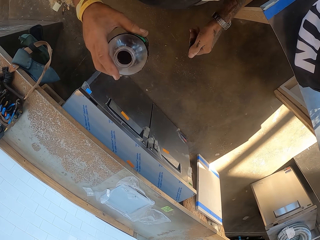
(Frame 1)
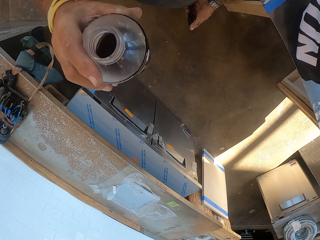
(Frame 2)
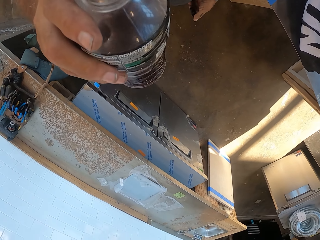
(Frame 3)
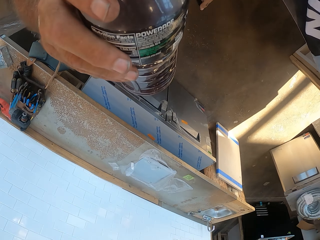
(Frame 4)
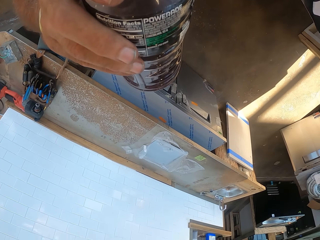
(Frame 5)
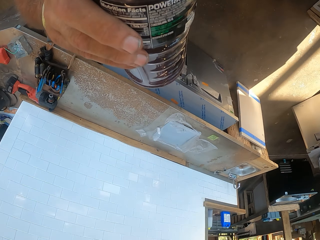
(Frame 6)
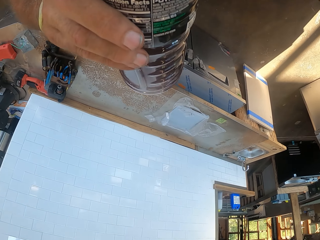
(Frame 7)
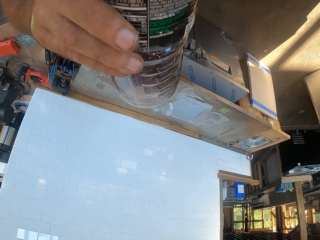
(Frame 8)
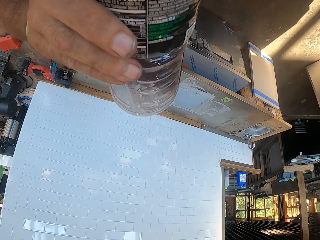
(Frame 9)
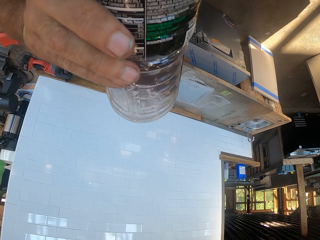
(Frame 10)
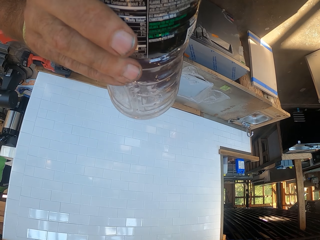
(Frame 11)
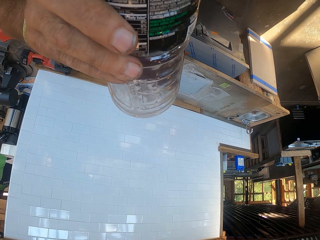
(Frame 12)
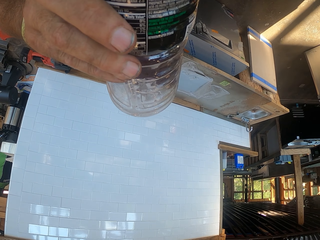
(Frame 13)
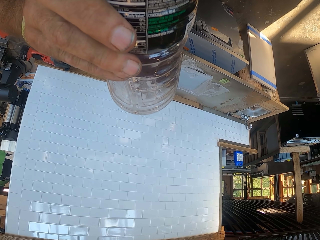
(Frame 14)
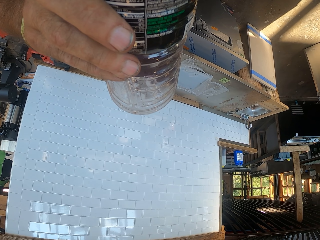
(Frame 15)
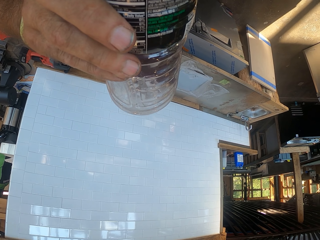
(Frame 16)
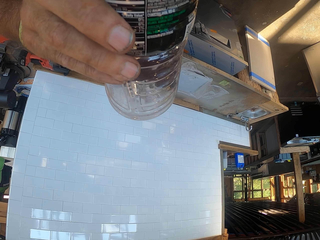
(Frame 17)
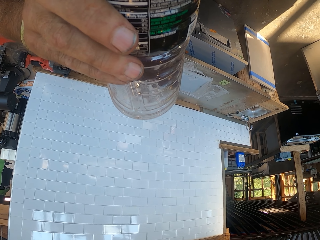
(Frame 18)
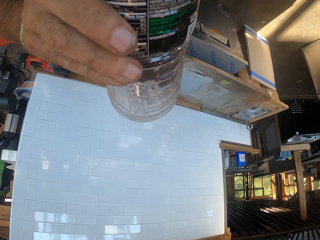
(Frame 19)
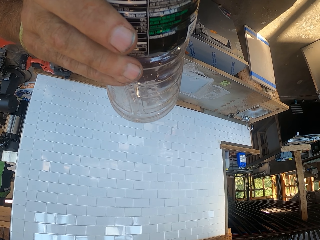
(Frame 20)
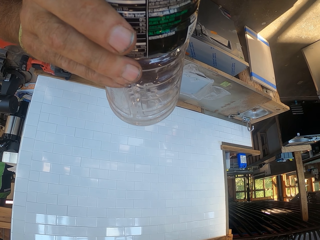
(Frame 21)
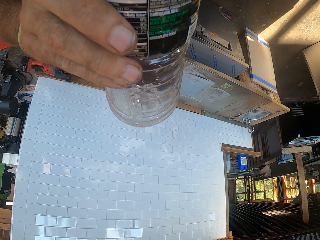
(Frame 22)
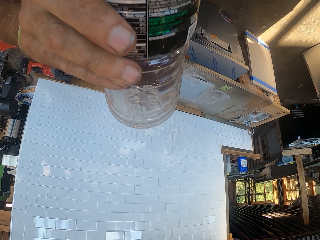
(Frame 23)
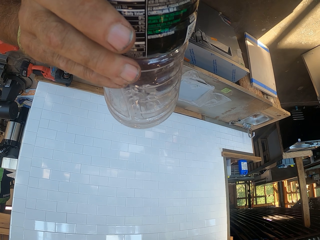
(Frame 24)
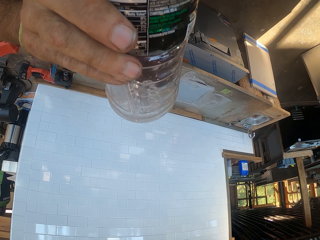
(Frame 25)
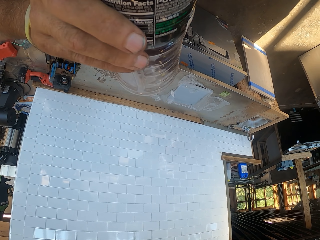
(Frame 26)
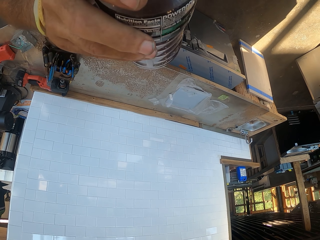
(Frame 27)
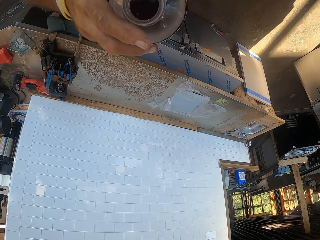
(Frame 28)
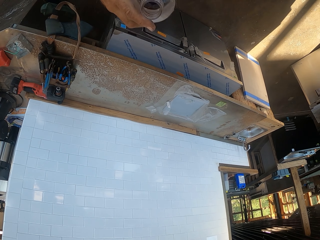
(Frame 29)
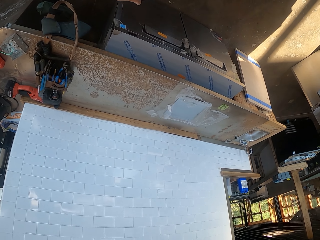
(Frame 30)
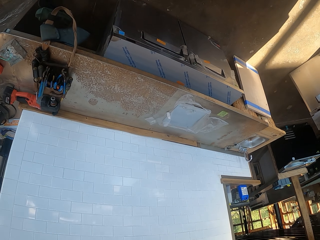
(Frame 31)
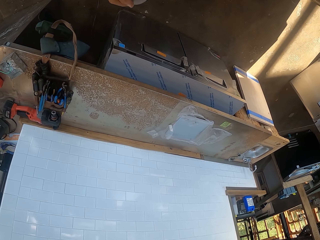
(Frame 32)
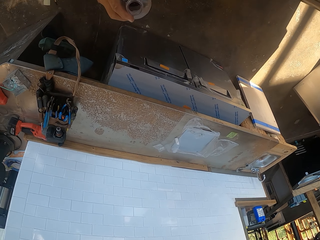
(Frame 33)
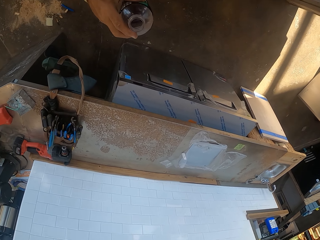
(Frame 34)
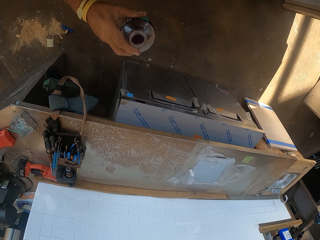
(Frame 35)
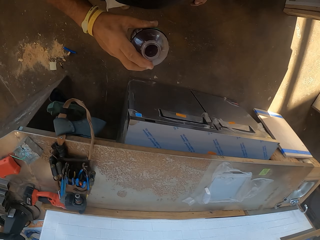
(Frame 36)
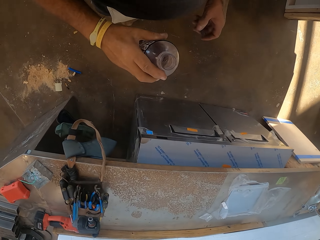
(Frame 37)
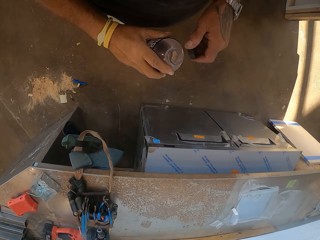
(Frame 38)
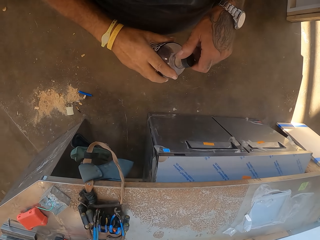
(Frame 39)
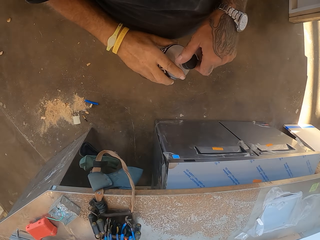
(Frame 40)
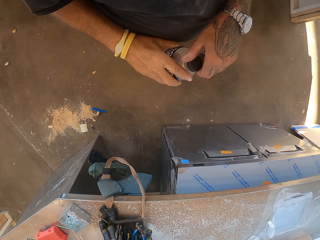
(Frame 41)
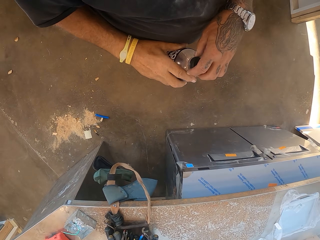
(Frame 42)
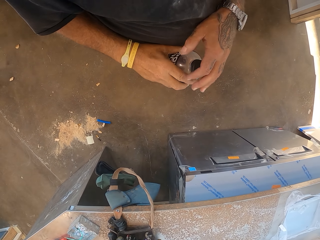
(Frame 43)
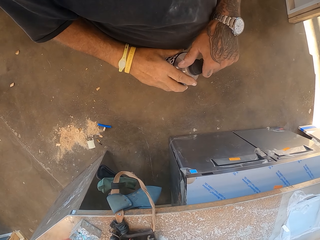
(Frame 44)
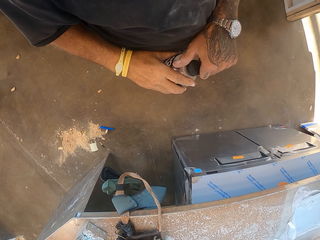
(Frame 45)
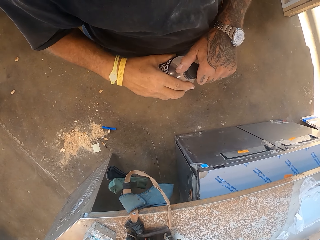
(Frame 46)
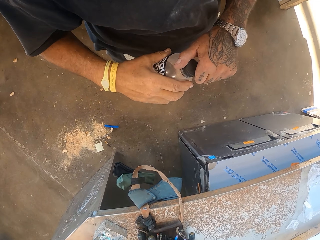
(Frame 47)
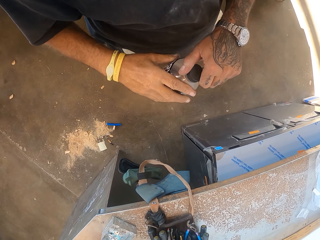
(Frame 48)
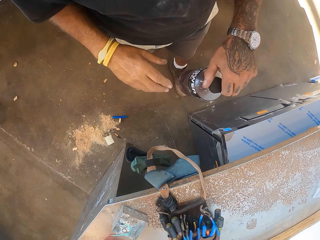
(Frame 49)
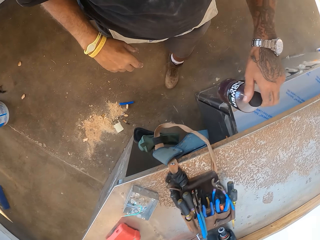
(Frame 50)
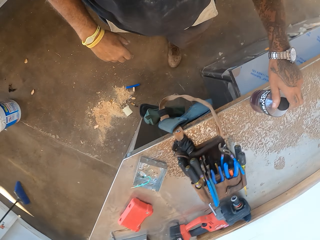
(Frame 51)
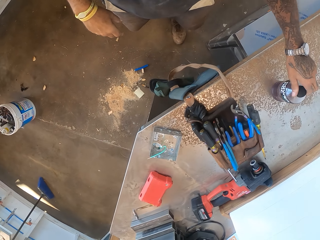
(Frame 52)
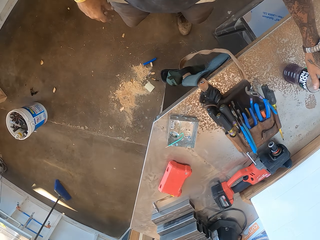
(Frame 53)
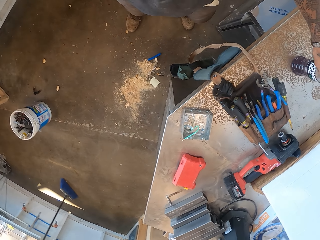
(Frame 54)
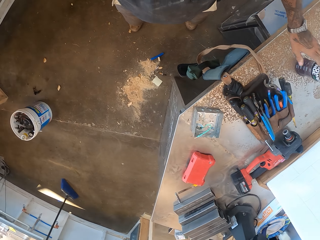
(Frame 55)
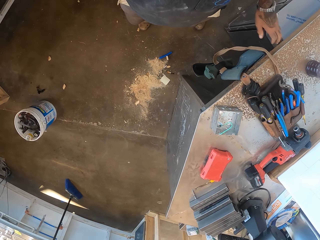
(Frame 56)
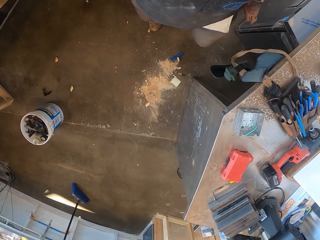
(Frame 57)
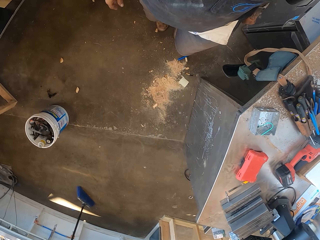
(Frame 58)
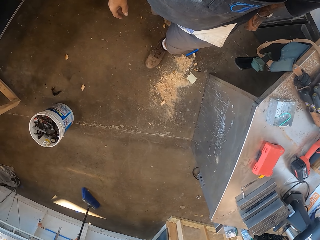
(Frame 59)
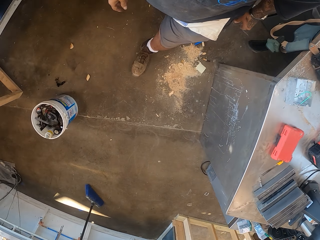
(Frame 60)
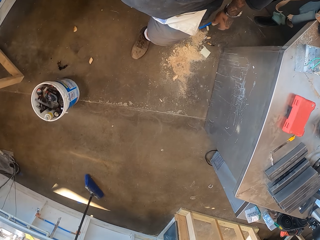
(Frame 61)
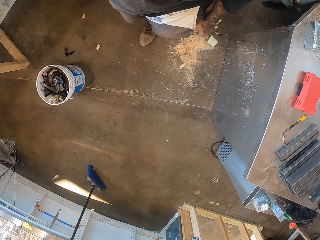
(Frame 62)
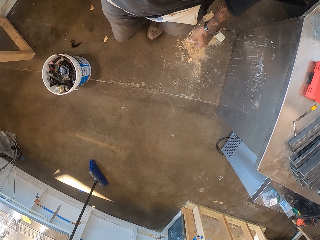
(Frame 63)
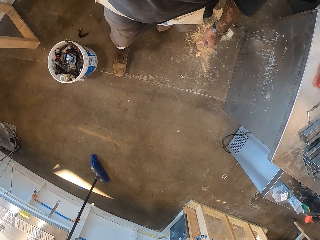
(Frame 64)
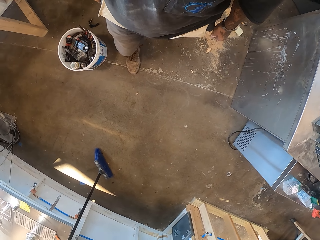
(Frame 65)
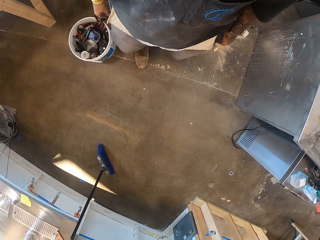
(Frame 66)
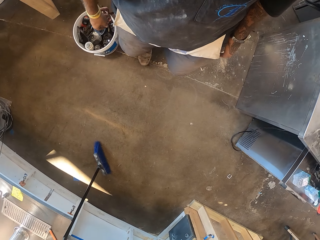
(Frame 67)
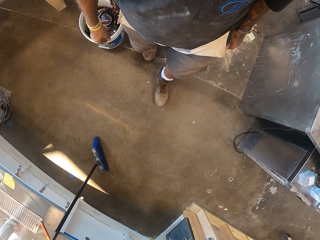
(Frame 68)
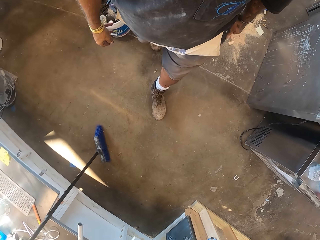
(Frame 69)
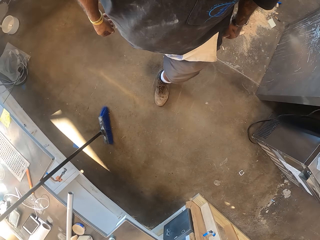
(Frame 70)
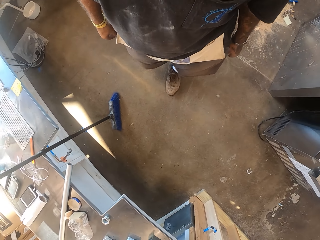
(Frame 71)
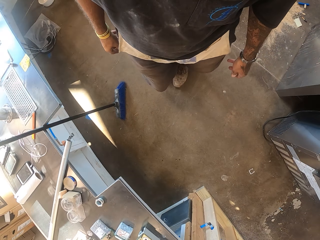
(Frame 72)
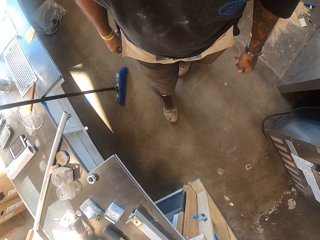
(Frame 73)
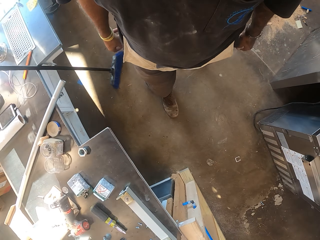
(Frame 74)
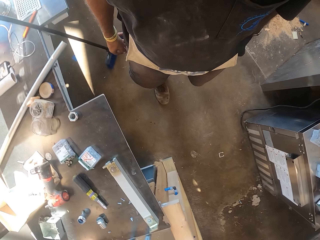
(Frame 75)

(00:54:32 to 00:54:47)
The camera wearer takes the drink. They close the bottle. They put the bottle on the table. They walk in the workshop.

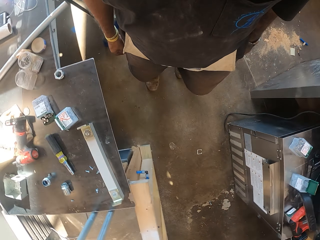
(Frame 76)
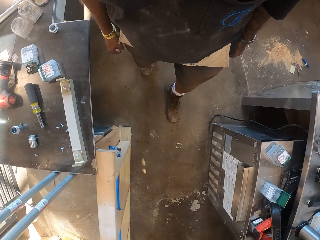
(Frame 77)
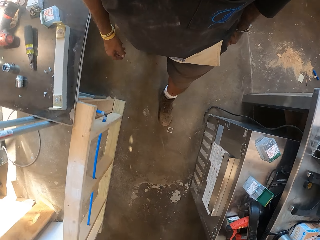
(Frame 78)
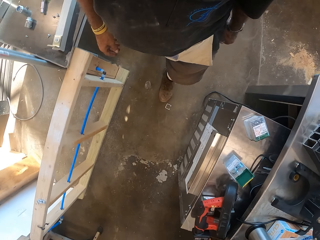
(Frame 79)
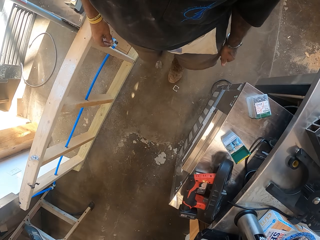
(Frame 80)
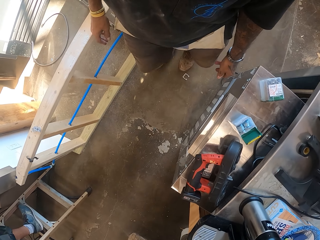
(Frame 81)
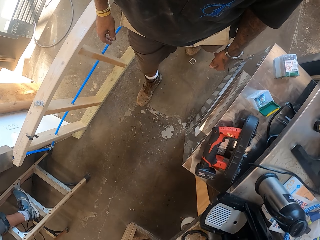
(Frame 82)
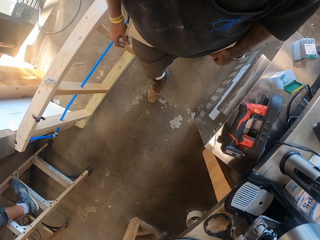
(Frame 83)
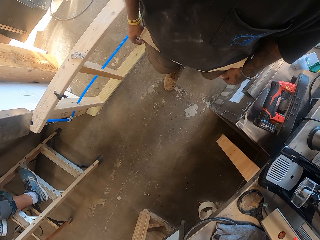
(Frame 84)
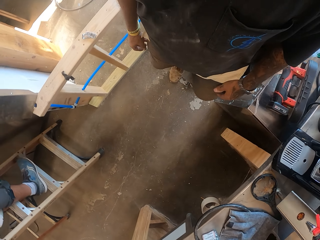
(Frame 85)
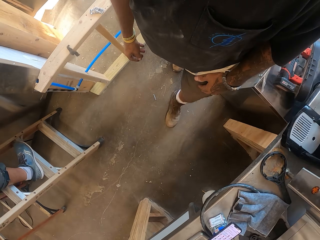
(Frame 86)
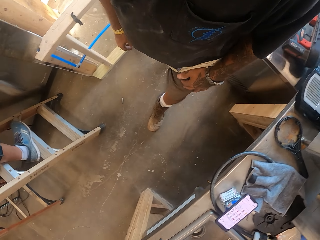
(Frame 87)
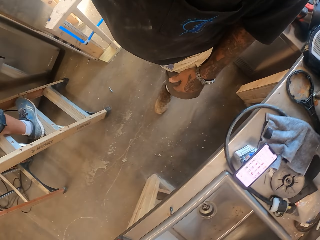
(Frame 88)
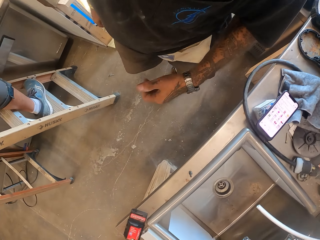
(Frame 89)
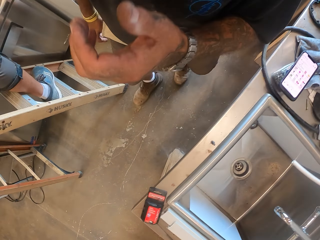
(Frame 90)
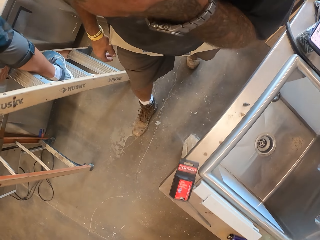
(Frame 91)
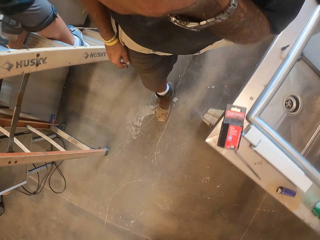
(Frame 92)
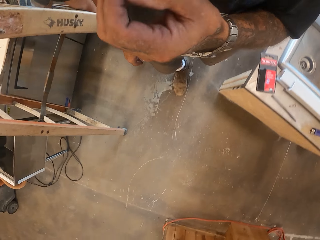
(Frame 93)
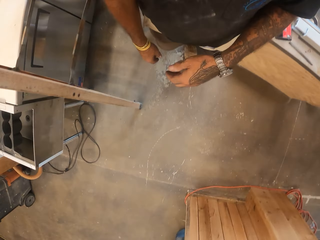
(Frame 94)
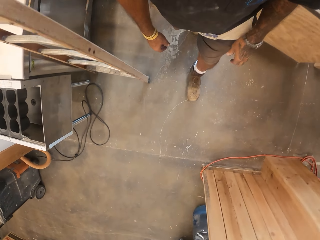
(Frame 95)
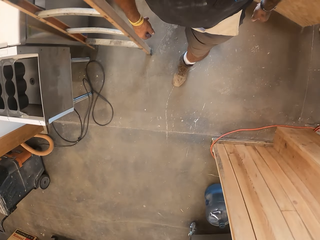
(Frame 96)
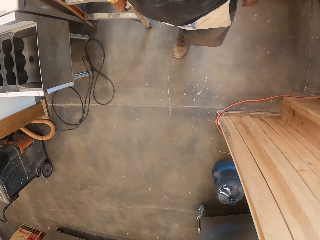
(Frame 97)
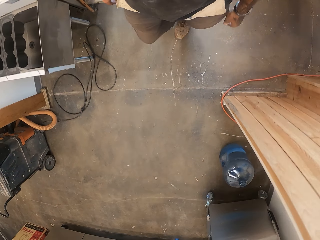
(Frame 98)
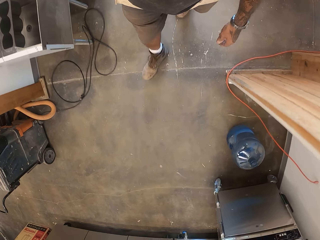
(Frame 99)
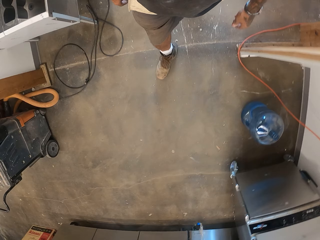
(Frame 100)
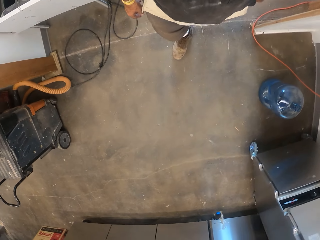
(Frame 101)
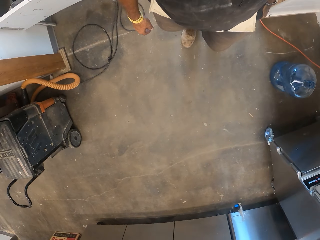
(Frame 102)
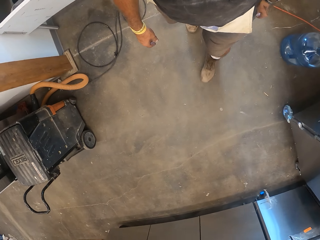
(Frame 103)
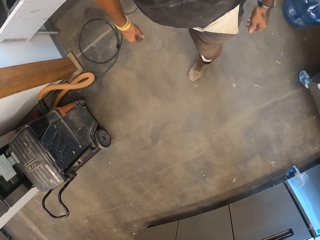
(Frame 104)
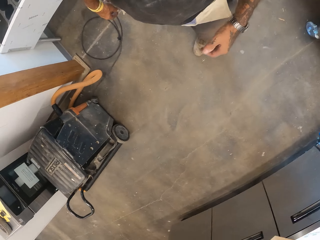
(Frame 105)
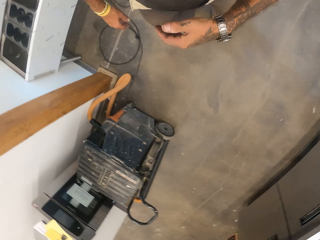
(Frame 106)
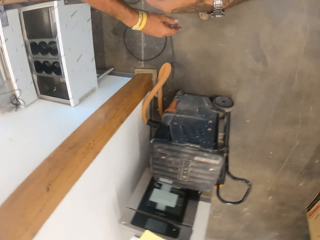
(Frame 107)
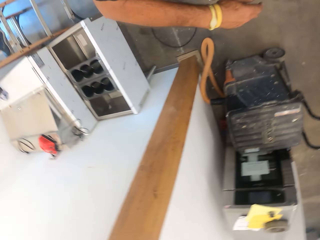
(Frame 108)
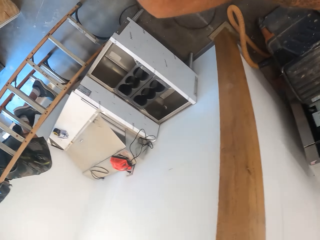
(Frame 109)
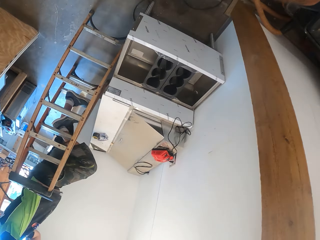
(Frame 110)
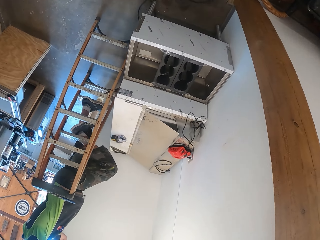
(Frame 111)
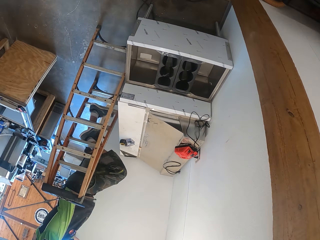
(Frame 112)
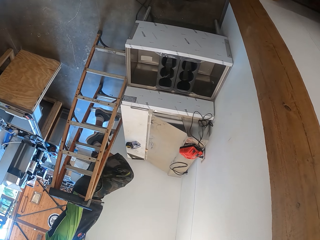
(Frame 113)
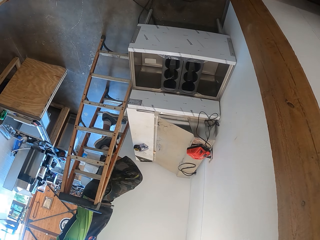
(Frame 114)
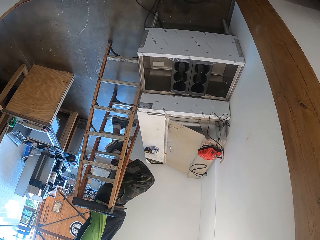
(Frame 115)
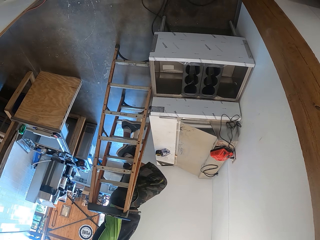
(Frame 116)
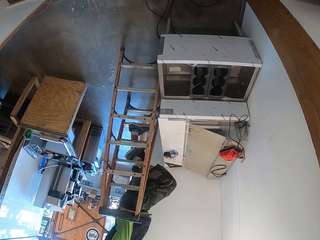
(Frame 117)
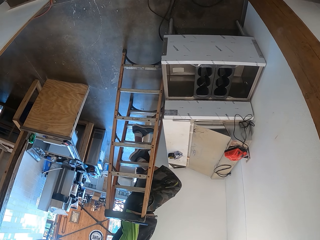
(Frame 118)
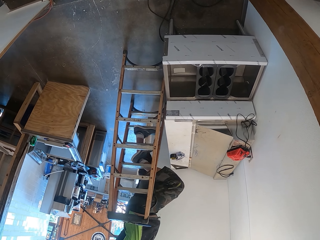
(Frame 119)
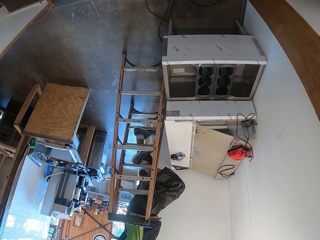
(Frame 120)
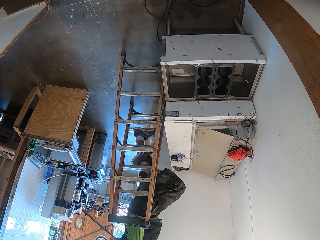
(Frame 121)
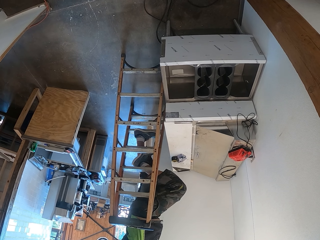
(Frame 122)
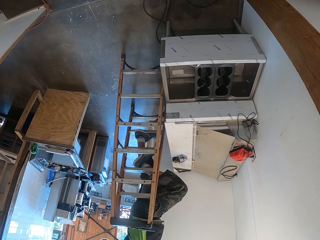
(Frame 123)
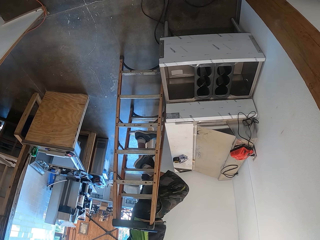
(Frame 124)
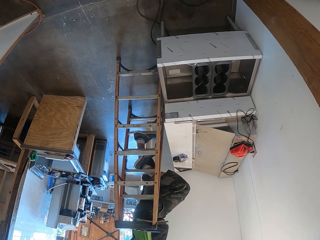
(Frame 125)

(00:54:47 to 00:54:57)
A person climbs on the ladder. The camera wearer holds hands. They turn around.
